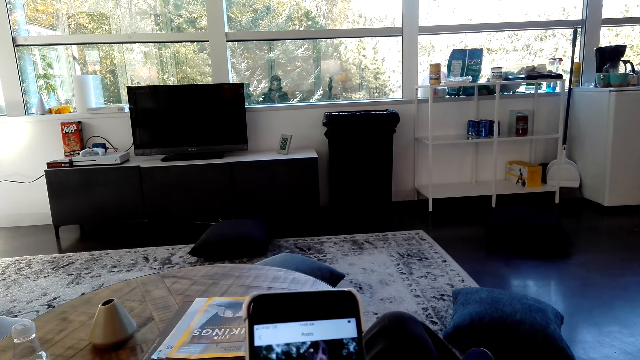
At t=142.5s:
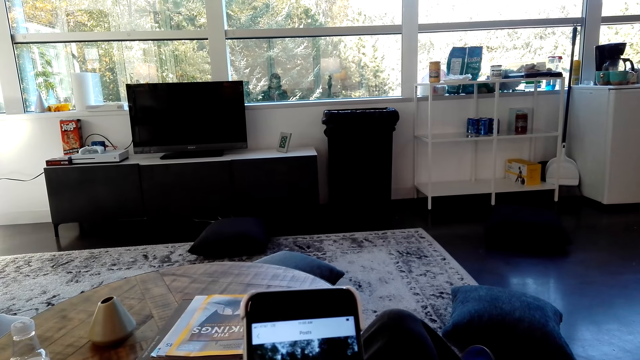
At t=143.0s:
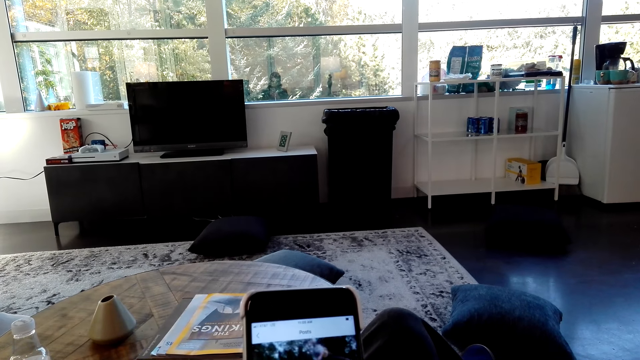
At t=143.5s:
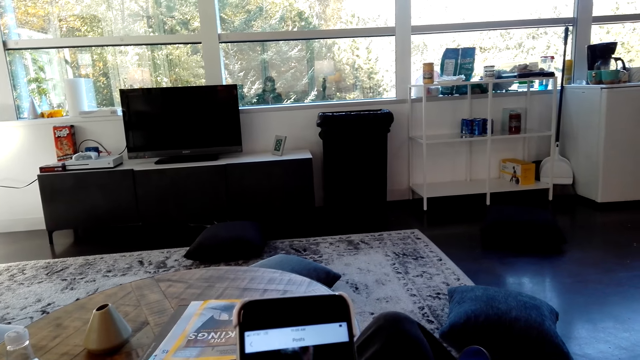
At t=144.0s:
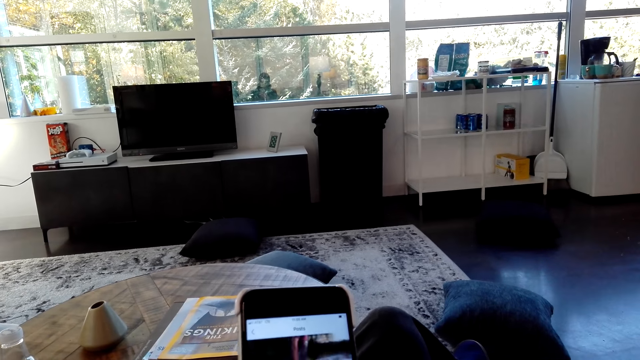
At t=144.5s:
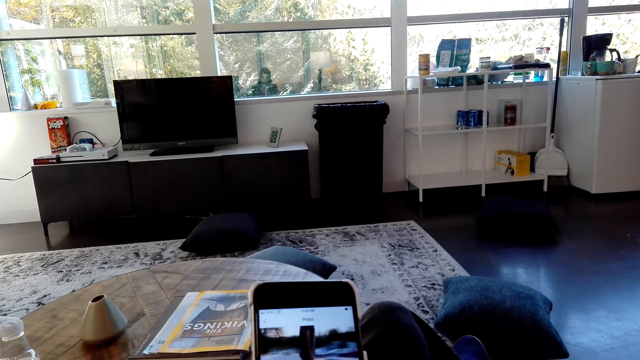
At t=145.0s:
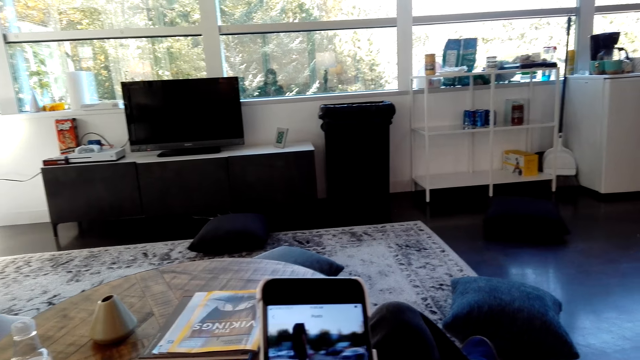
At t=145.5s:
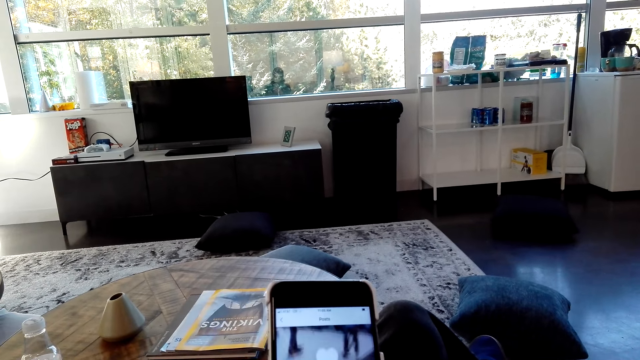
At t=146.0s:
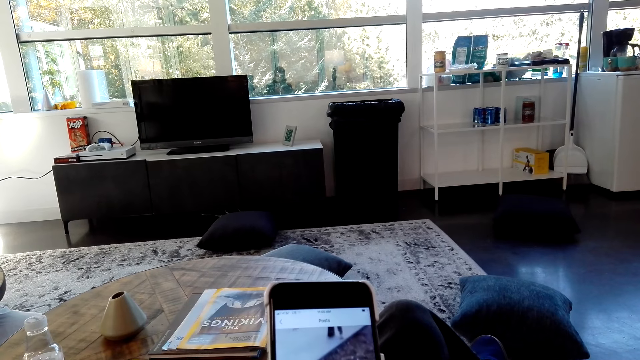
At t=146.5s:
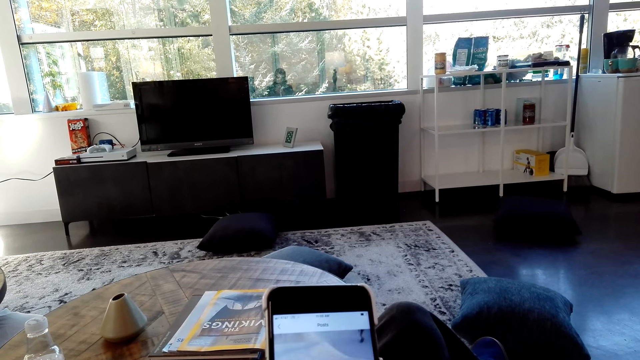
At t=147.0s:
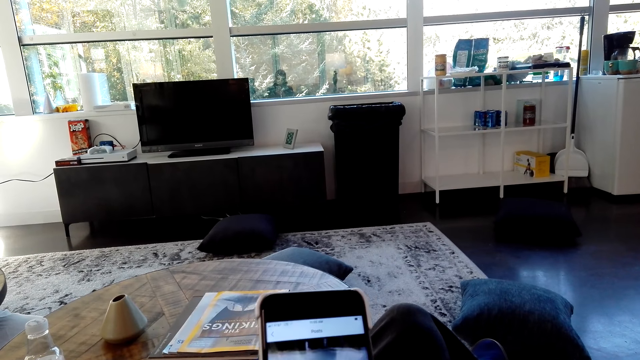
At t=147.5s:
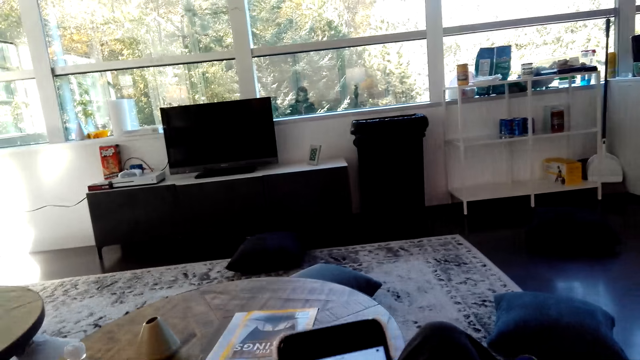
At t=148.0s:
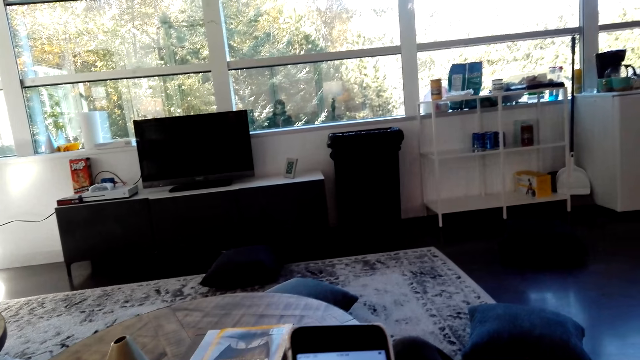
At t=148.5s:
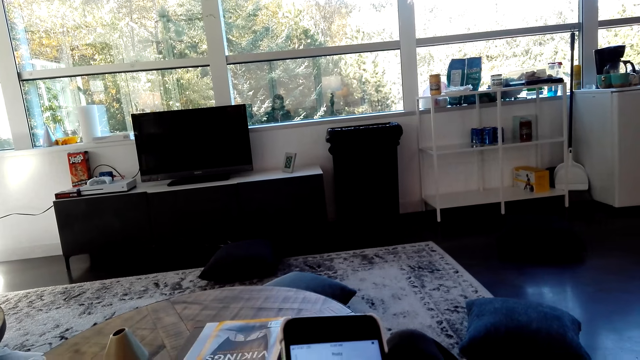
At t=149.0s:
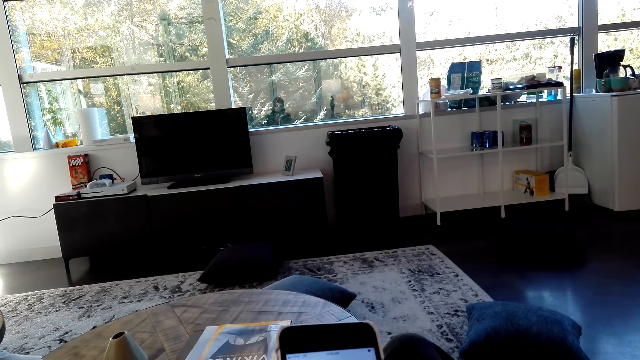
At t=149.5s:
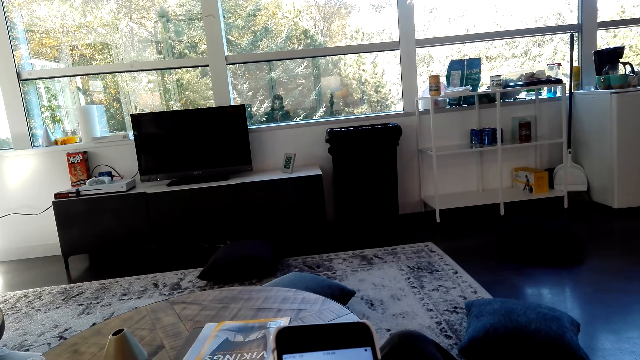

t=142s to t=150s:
The camera wearer looks at the phone.

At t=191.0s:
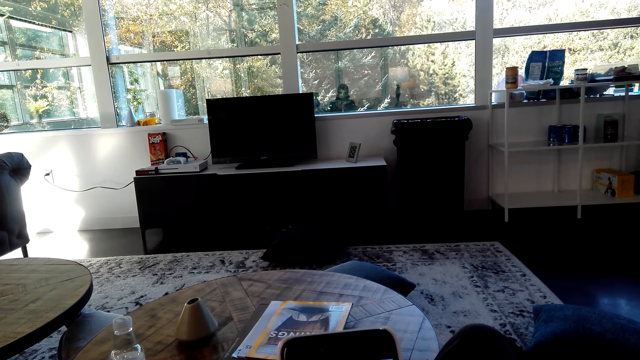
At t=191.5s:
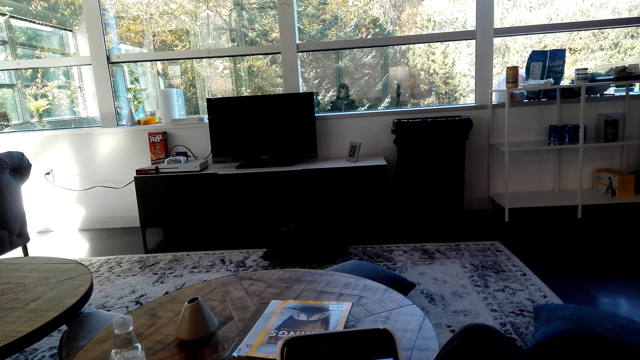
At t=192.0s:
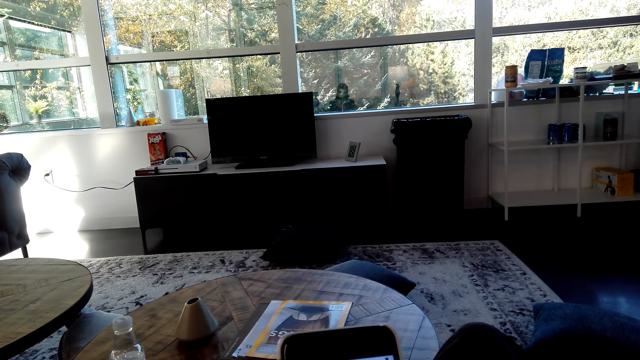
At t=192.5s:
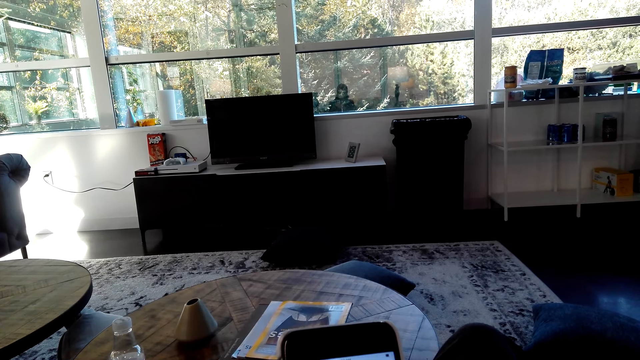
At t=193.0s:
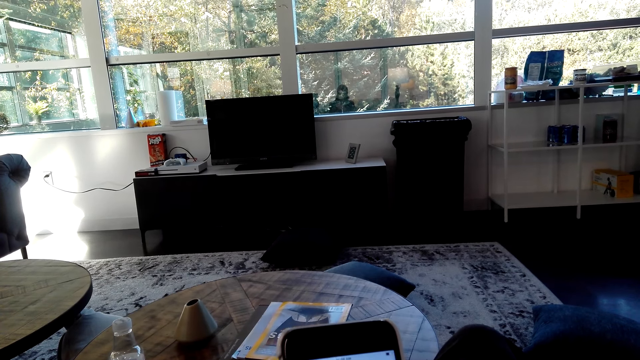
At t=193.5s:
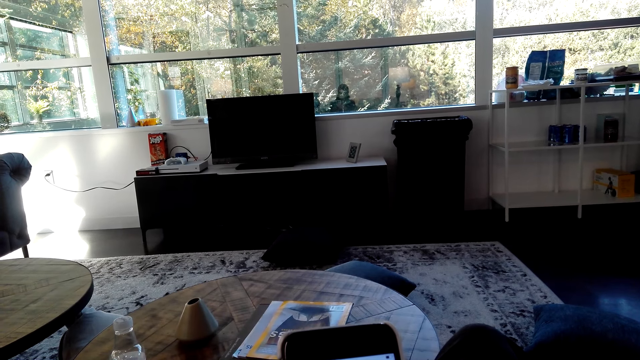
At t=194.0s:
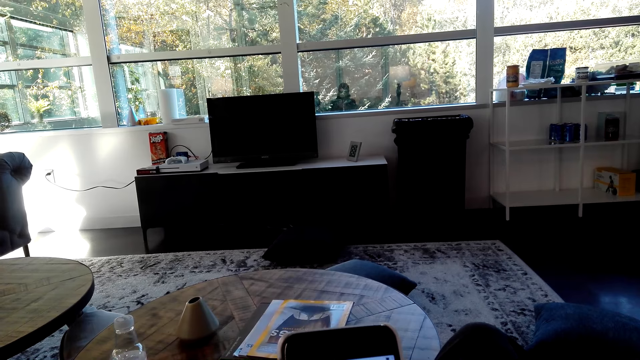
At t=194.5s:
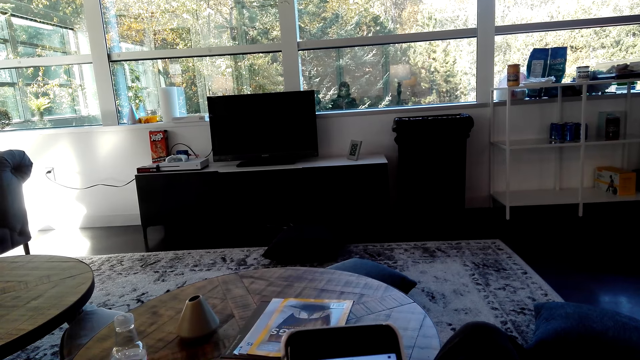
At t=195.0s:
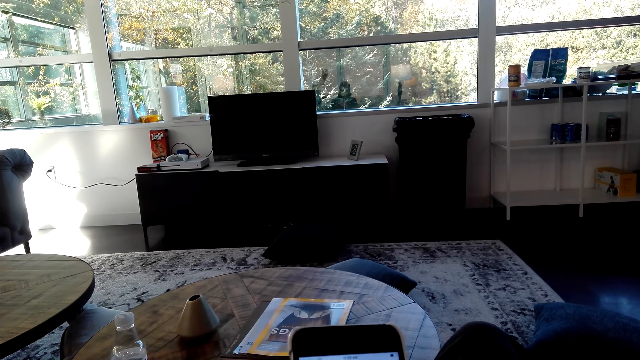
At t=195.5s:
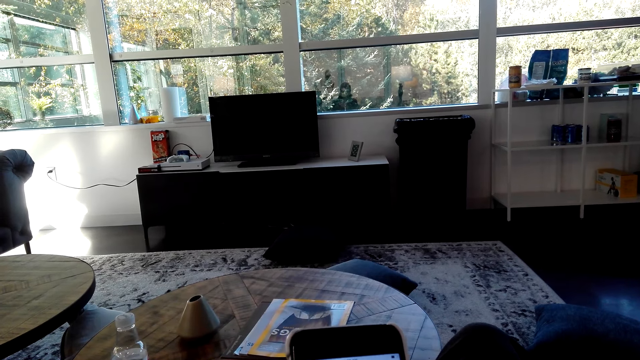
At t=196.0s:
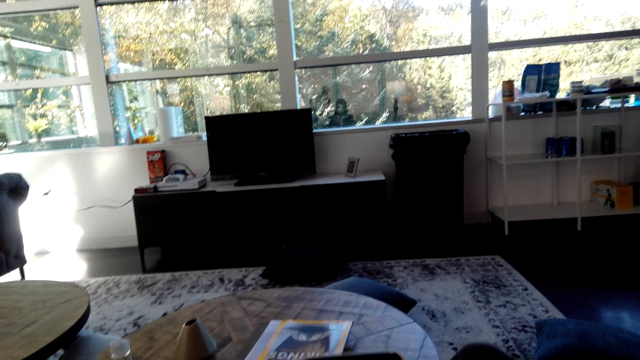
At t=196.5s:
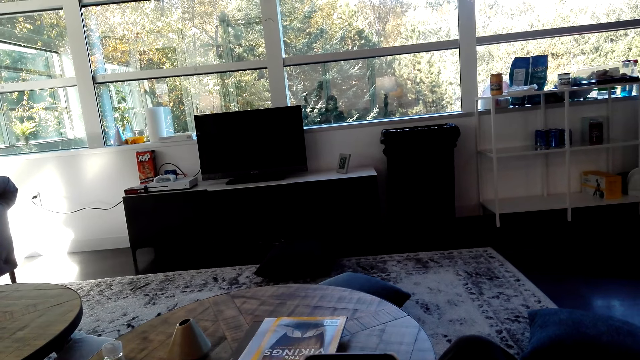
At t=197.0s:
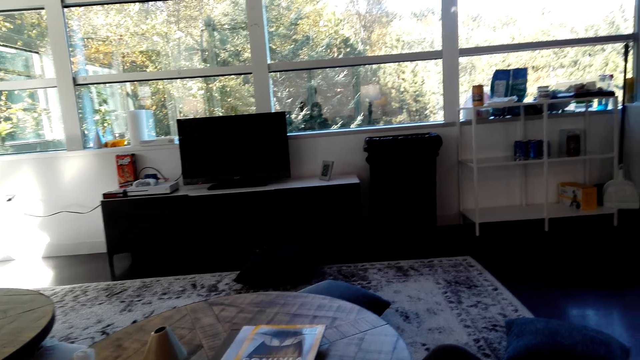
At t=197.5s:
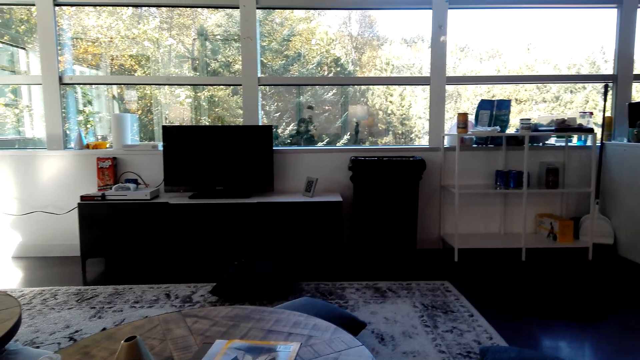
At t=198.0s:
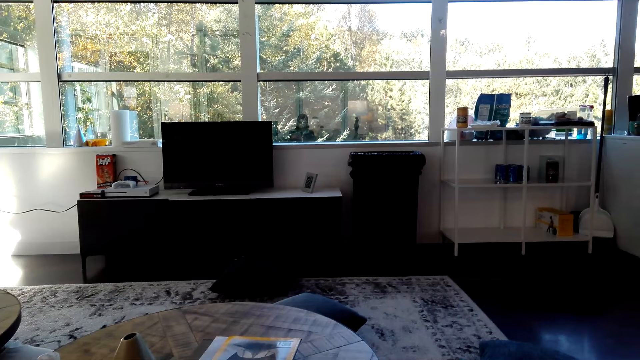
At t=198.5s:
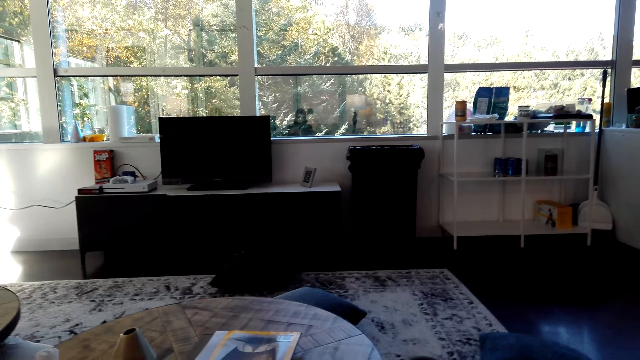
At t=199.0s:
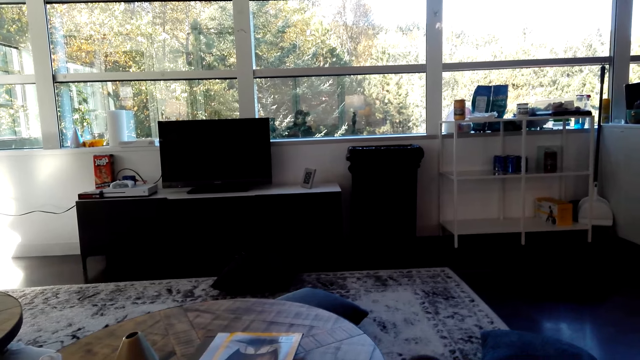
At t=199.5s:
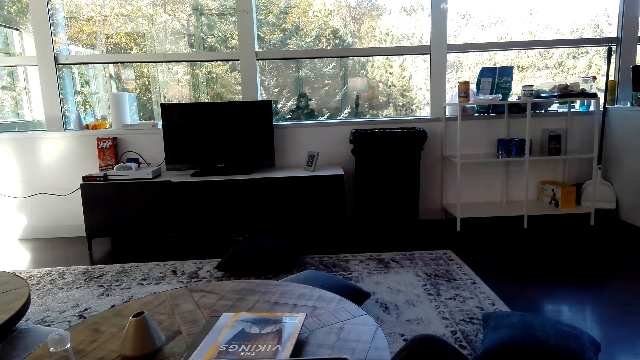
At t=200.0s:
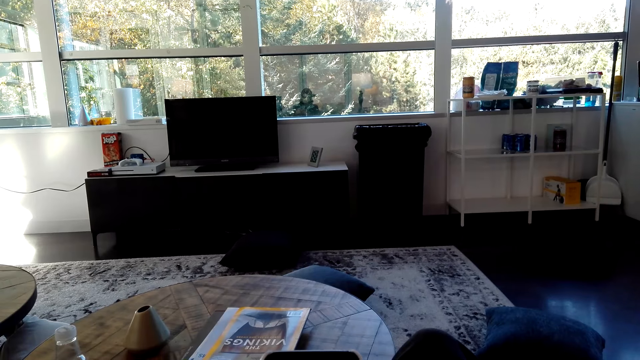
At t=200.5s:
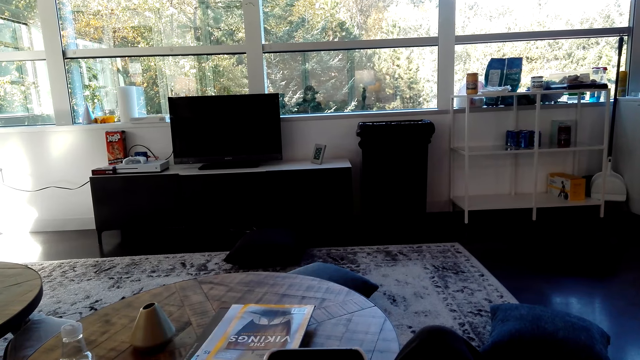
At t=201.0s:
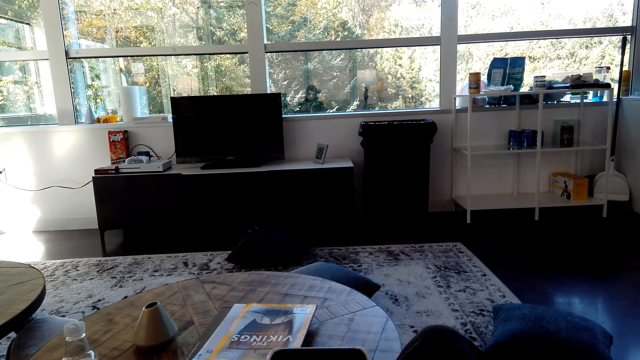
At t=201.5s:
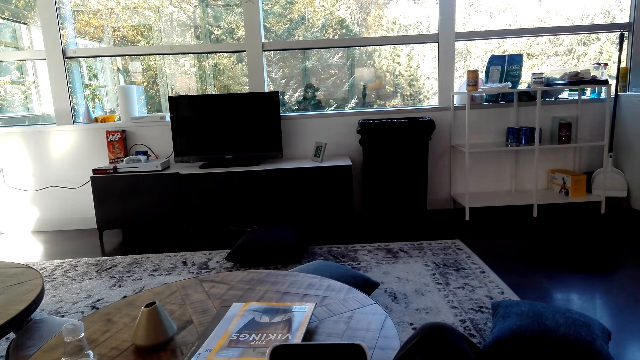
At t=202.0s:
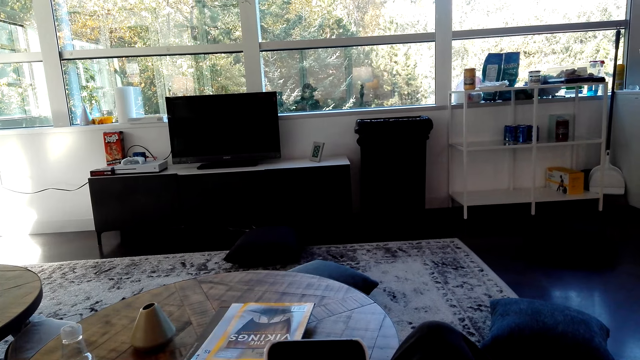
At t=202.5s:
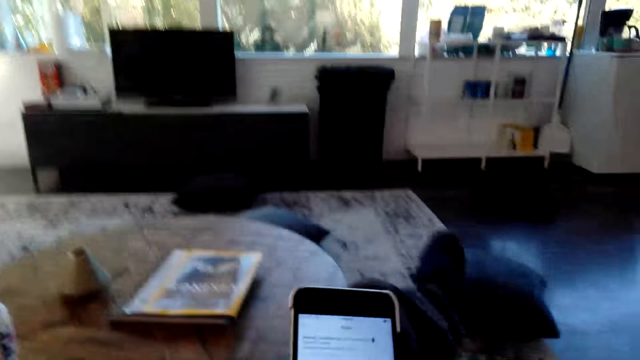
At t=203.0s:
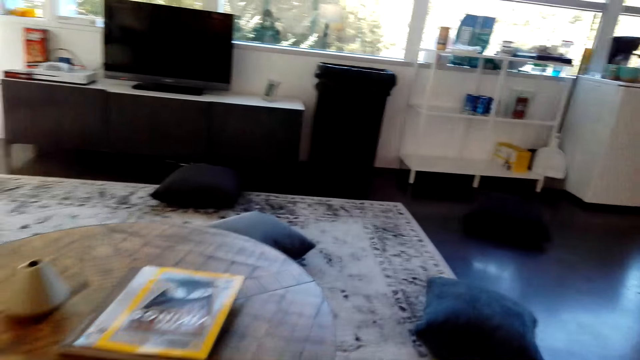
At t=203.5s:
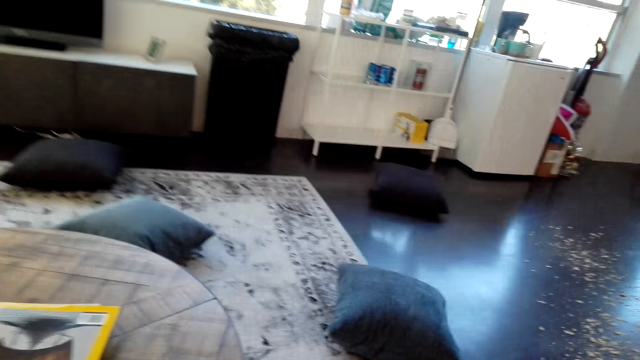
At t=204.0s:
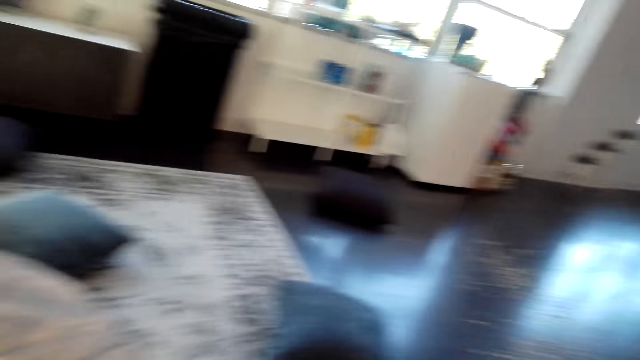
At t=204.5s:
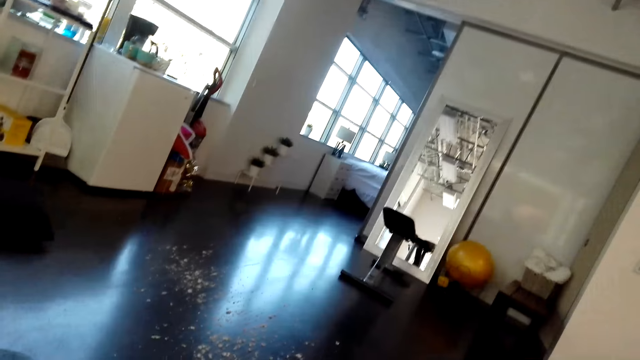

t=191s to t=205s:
The camera wearer looks at the phone. They watch a video on the phone.
